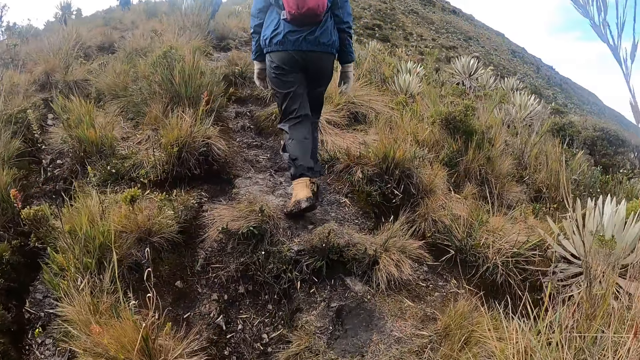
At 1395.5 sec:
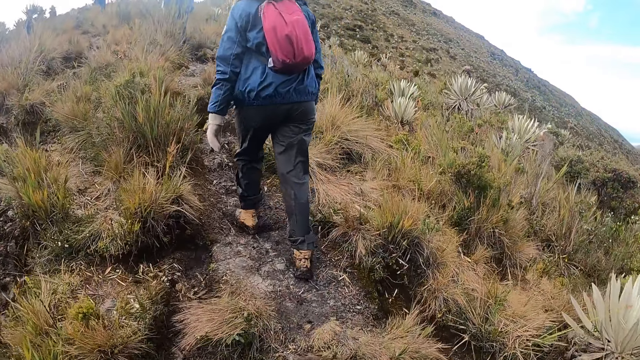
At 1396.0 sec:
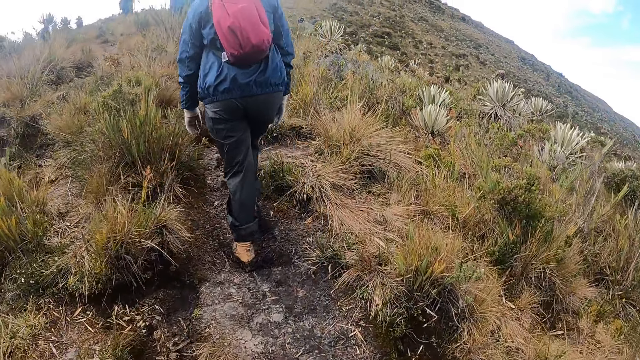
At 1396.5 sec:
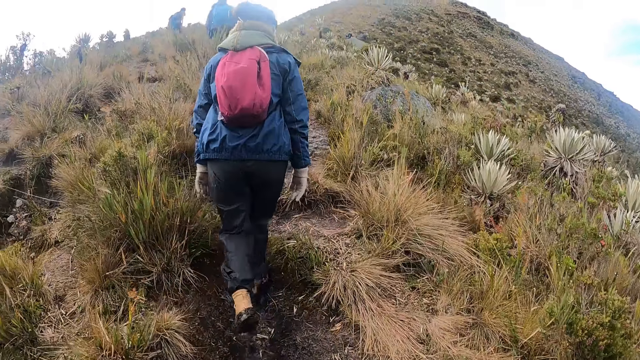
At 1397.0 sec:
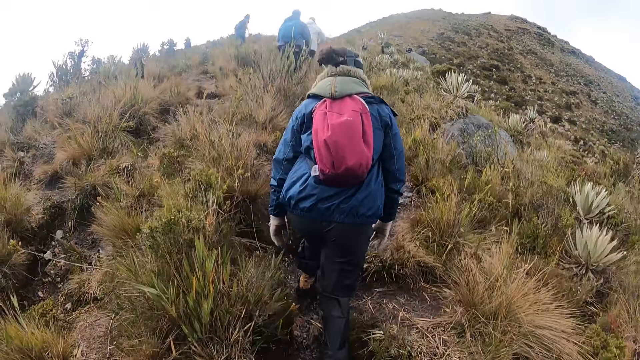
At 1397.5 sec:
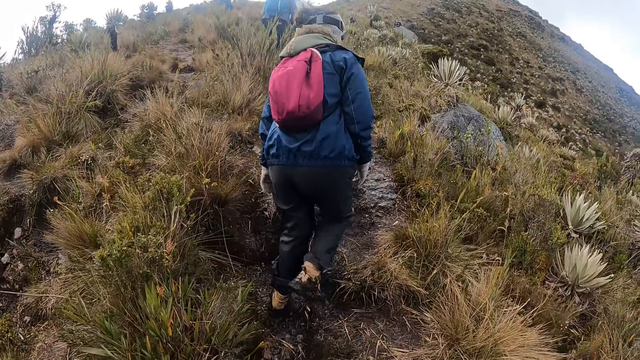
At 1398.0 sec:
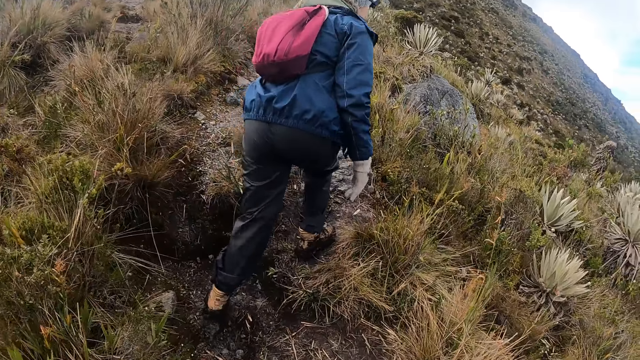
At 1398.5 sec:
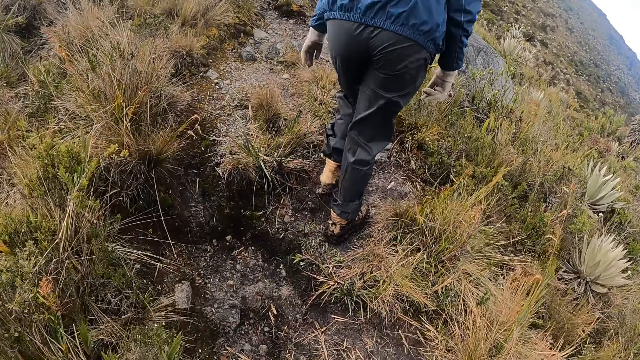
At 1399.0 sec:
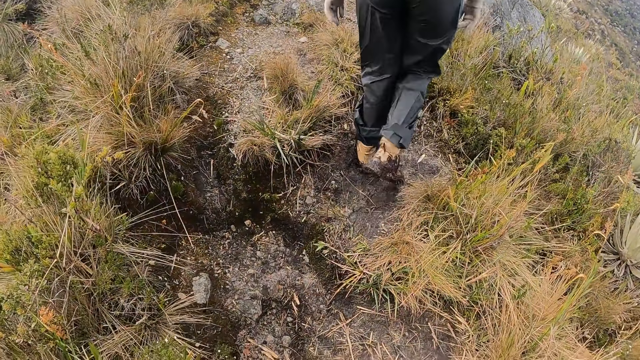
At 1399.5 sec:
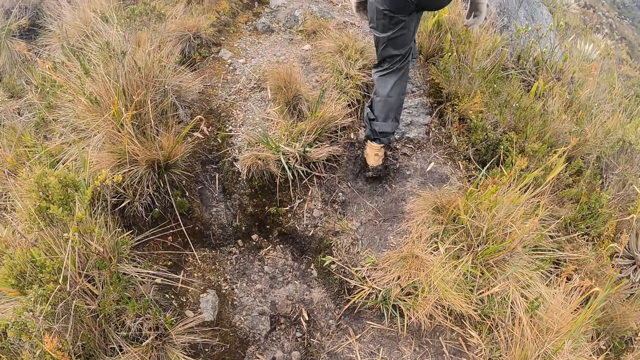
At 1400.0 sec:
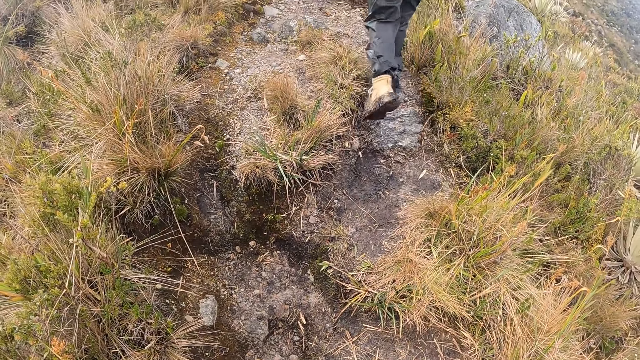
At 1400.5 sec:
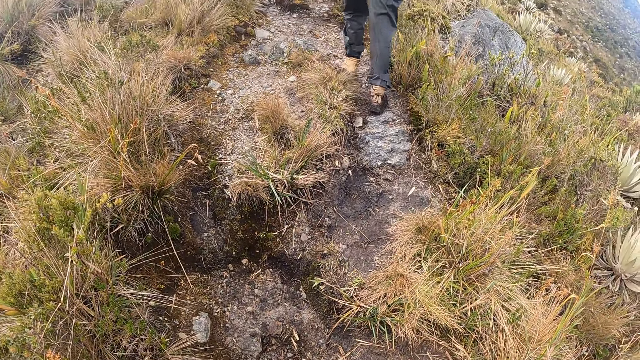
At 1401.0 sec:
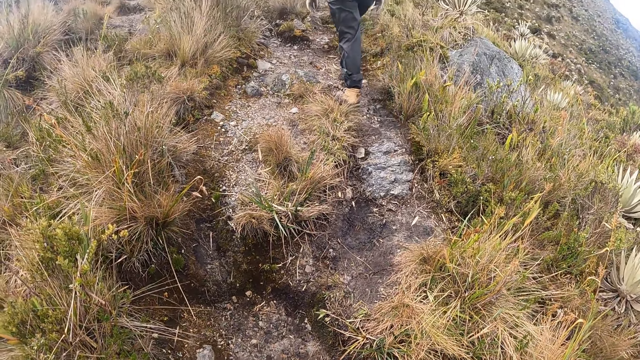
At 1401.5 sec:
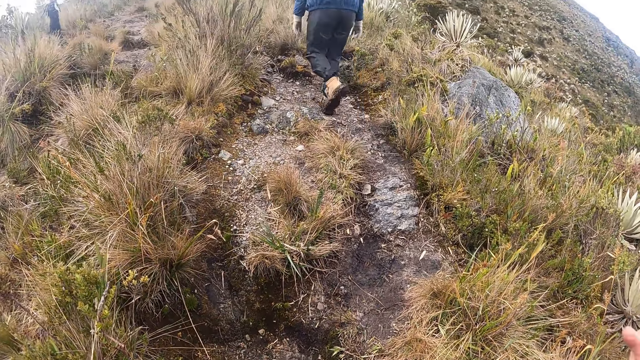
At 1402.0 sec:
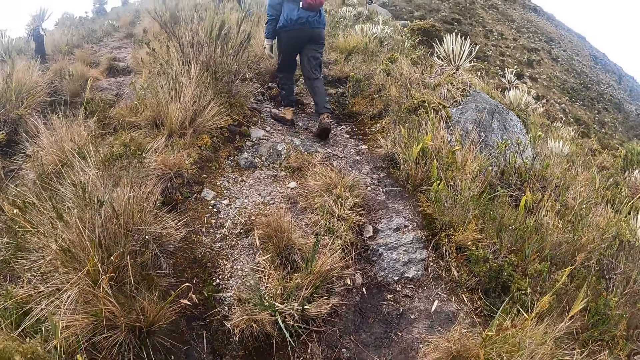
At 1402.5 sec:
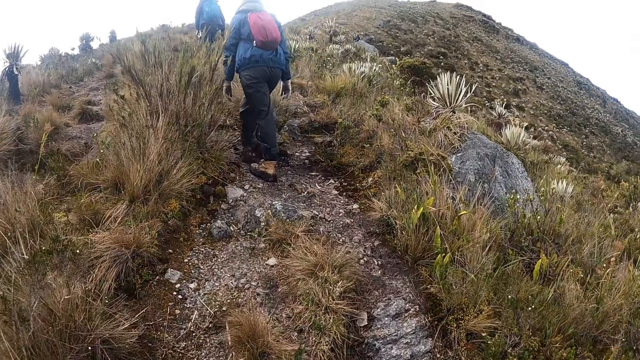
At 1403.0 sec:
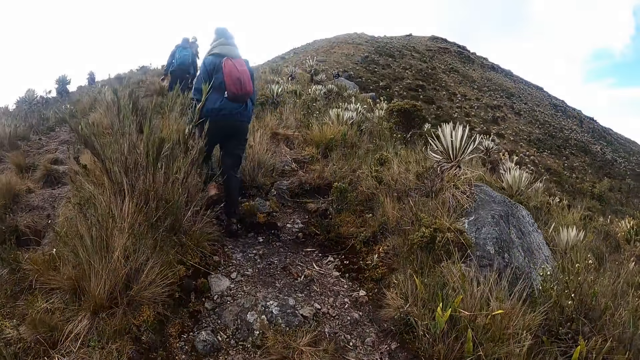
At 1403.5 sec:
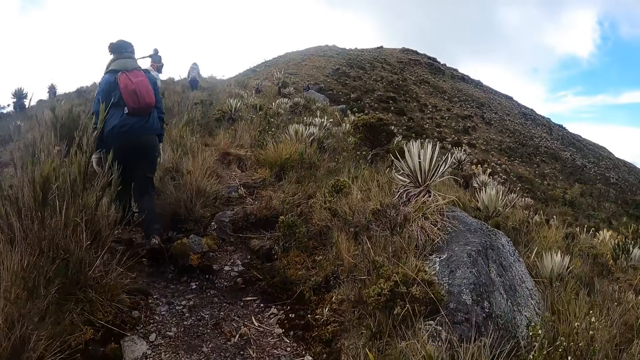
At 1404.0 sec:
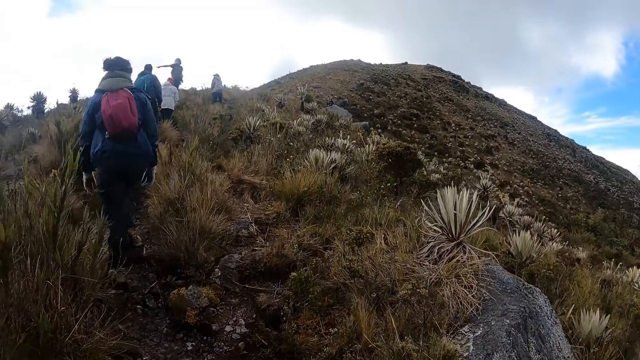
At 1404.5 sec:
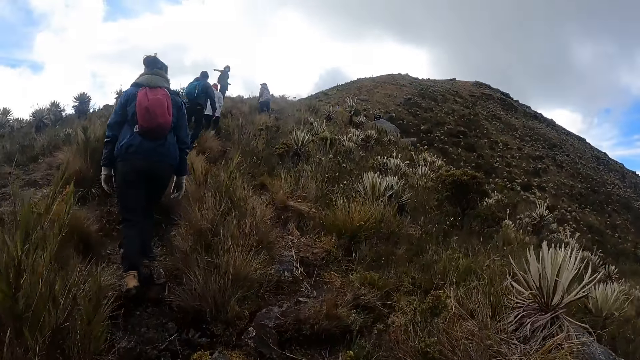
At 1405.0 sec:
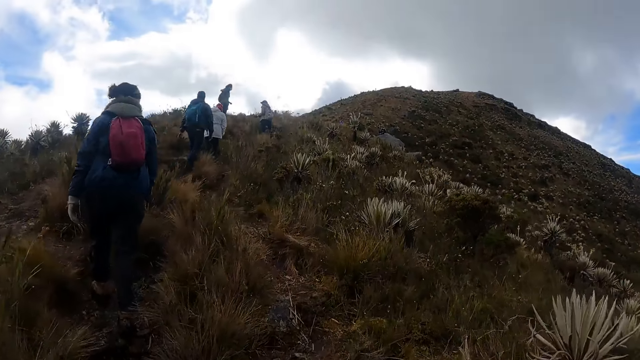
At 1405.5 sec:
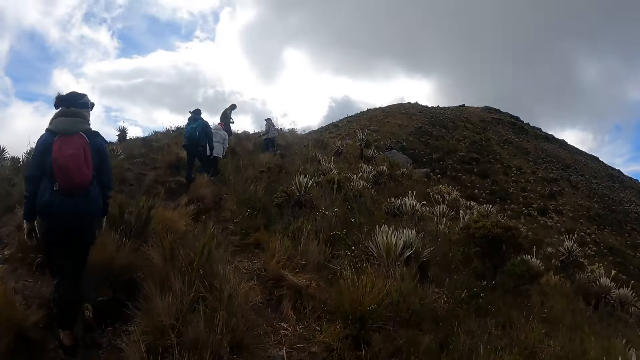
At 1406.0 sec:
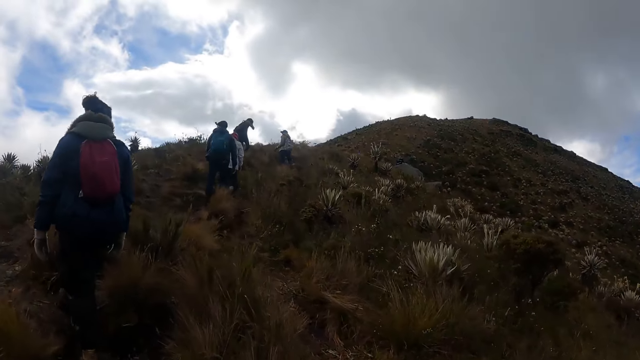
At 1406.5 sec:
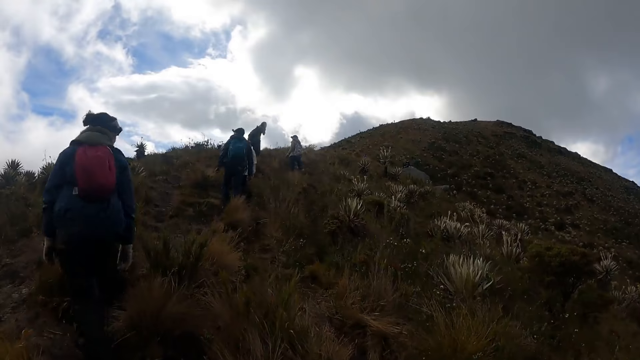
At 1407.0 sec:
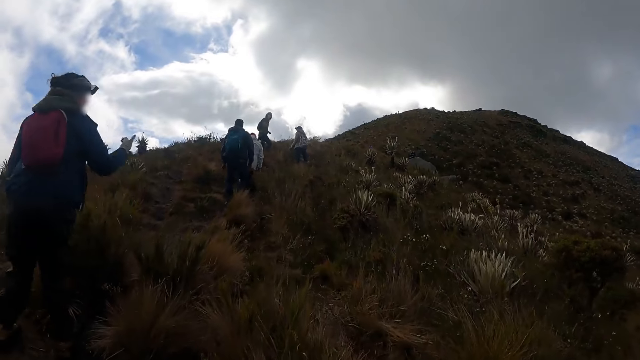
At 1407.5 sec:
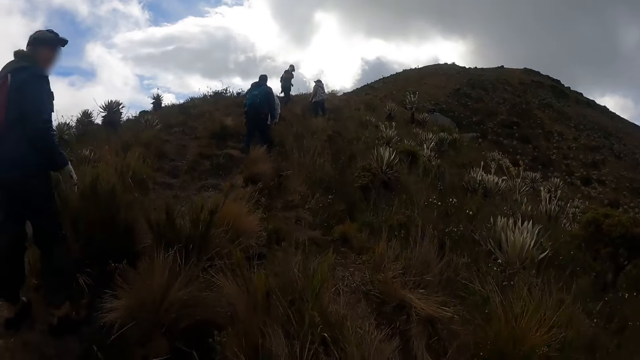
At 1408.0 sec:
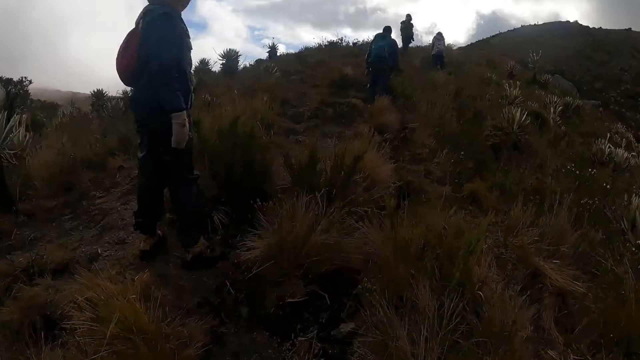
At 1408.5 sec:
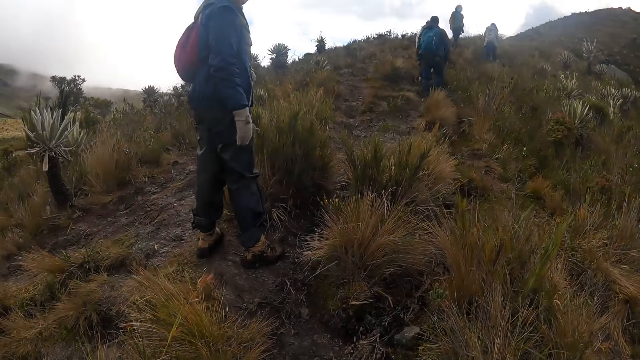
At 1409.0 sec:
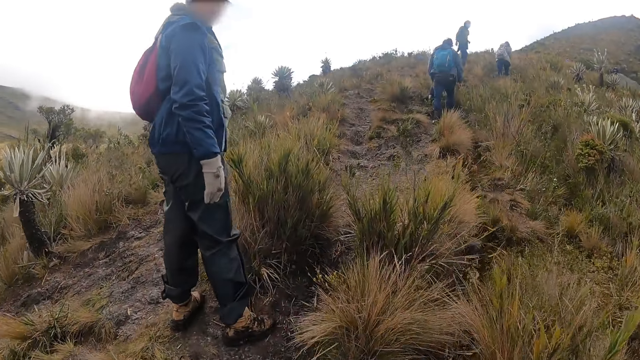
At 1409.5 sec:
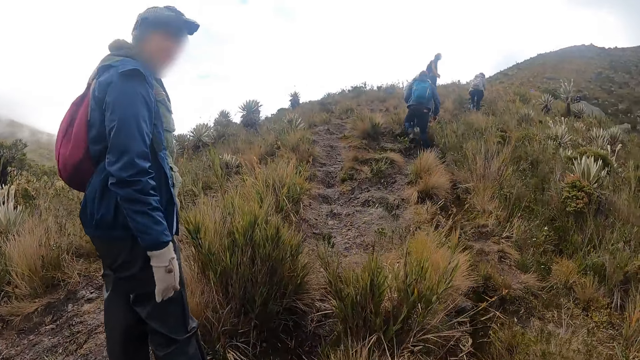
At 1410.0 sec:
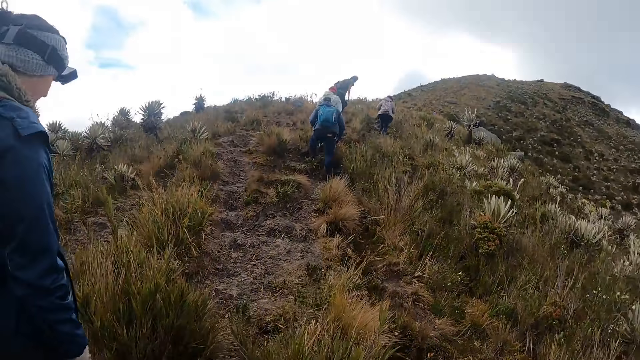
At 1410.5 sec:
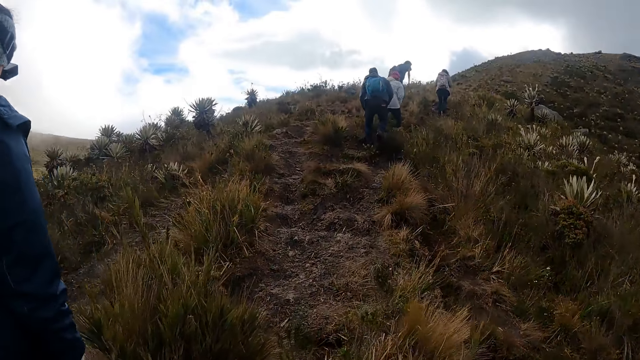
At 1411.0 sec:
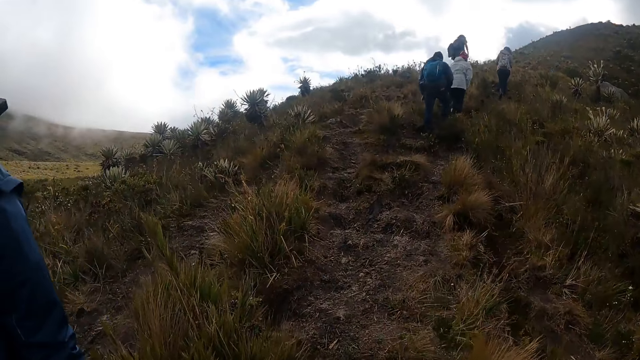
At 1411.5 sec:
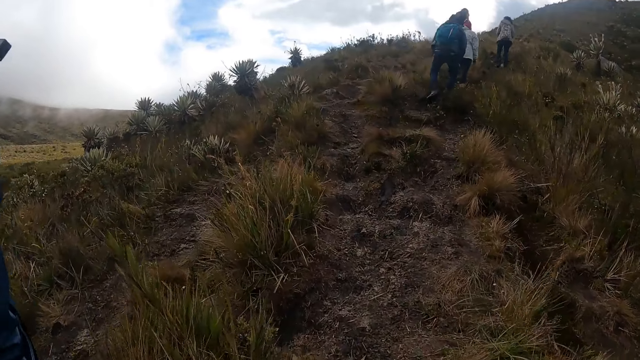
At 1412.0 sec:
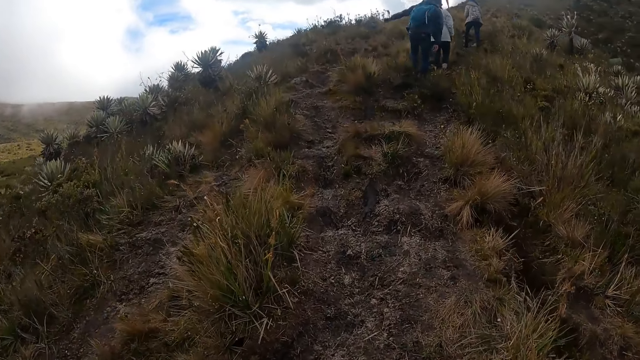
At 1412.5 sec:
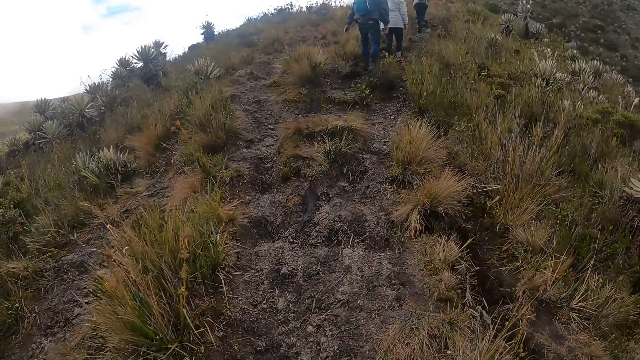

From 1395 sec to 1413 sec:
A woman gestures to the camera wearer with her right hand.

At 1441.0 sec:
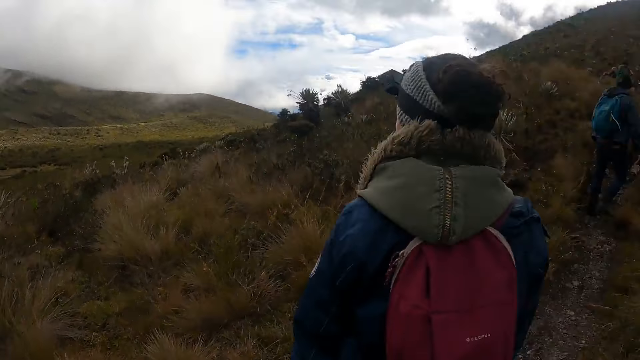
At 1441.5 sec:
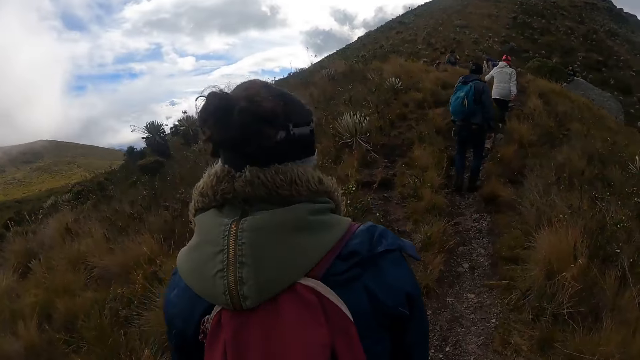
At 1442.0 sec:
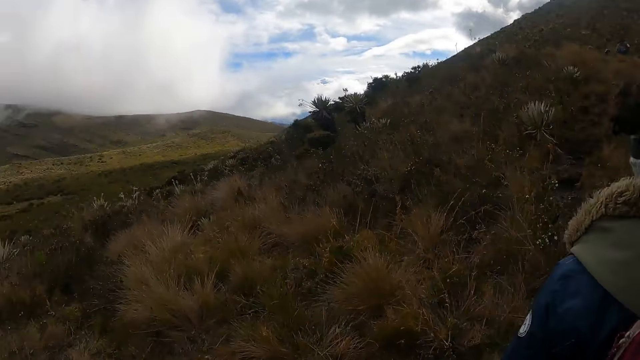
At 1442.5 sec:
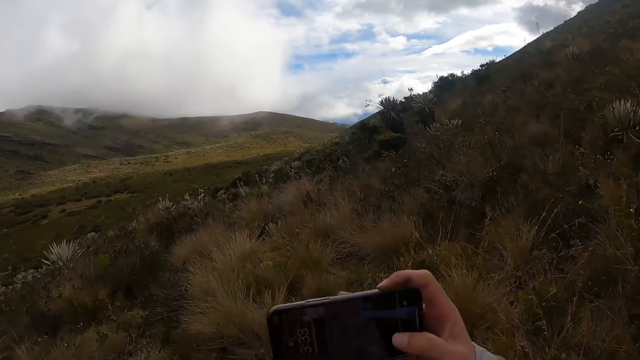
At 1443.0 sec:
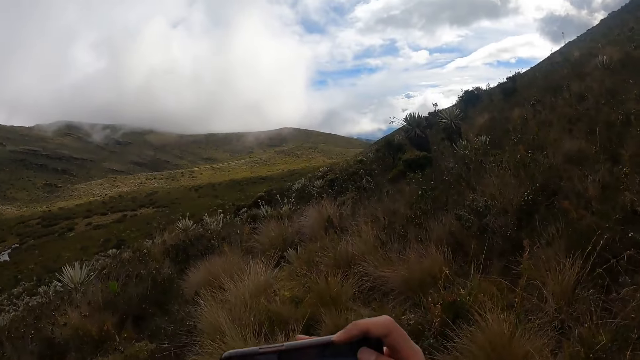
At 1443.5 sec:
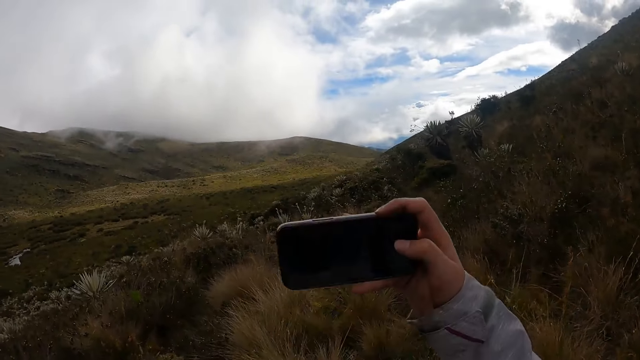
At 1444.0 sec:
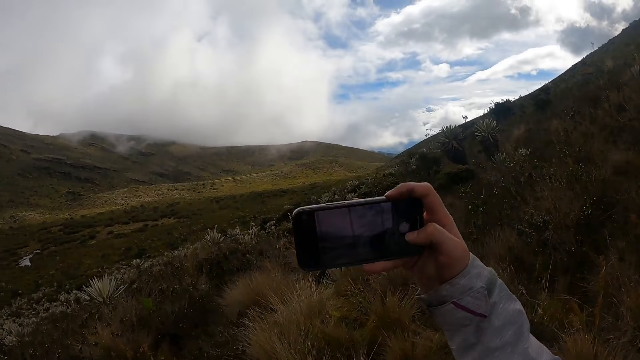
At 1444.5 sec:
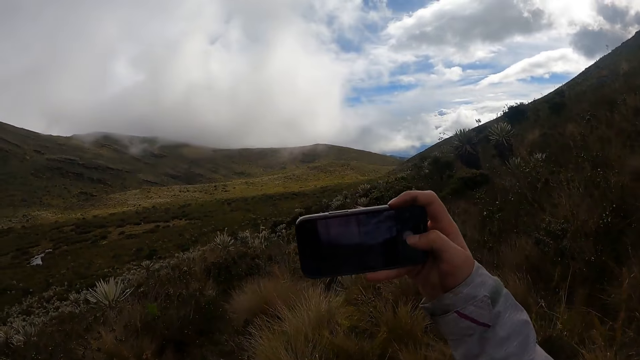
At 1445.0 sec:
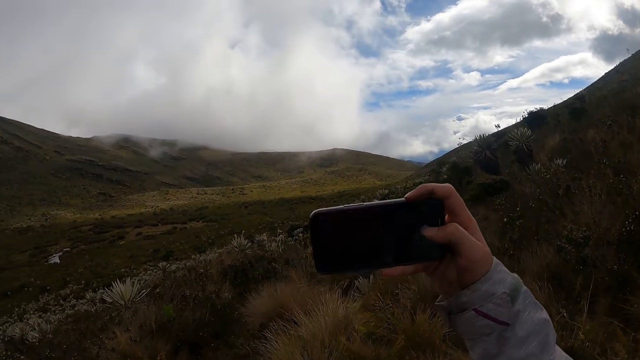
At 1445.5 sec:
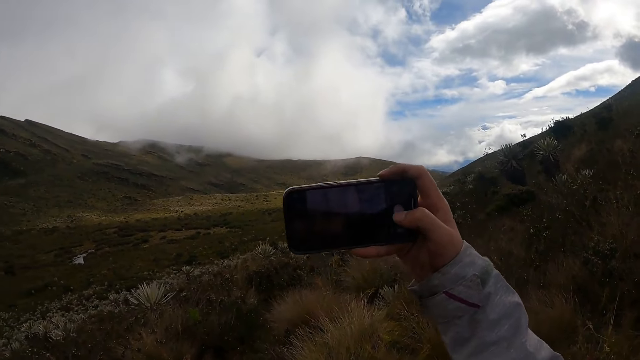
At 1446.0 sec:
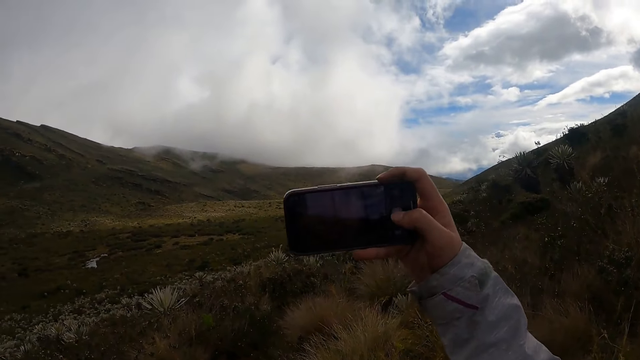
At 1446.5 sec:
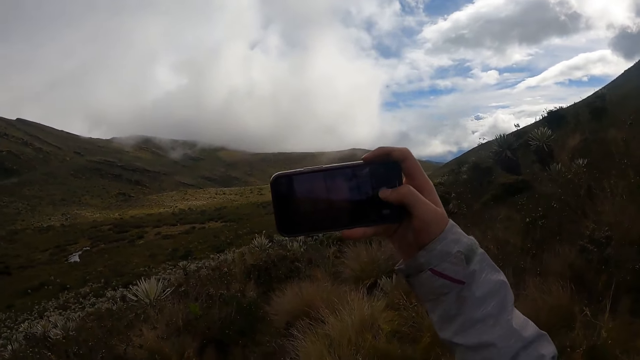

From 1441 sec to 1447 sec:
The camera wearer takes pictures with a phone in her right hand. She uses the phone.
